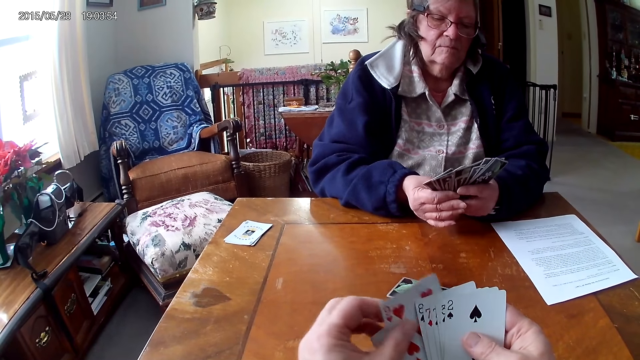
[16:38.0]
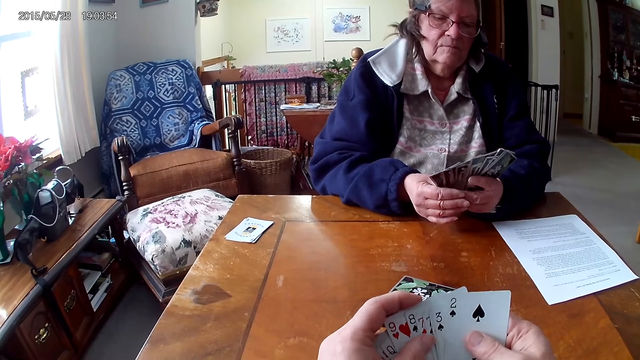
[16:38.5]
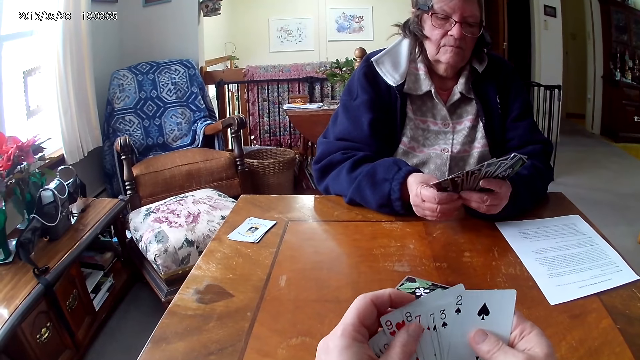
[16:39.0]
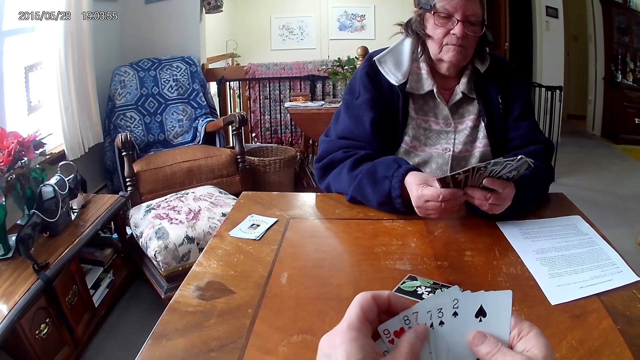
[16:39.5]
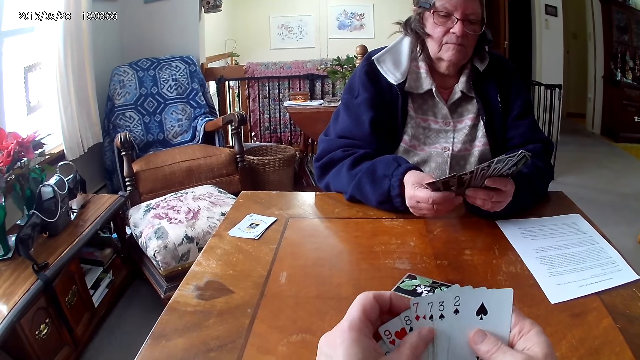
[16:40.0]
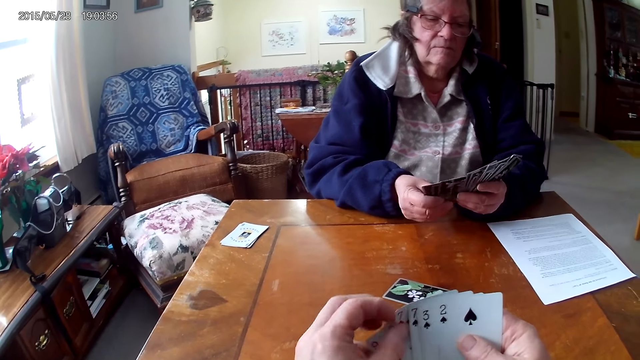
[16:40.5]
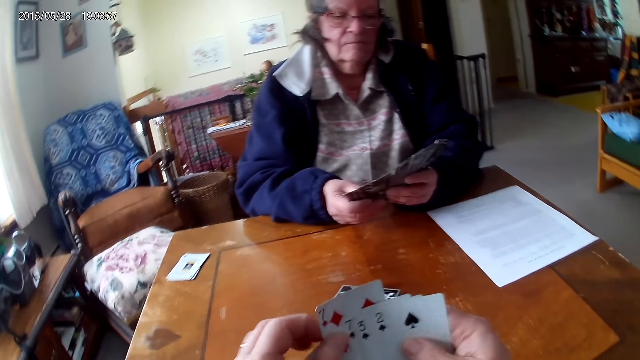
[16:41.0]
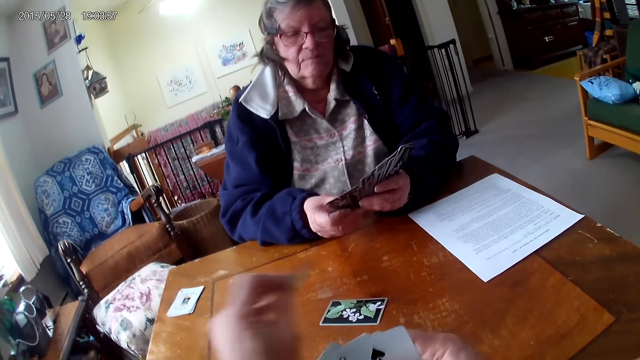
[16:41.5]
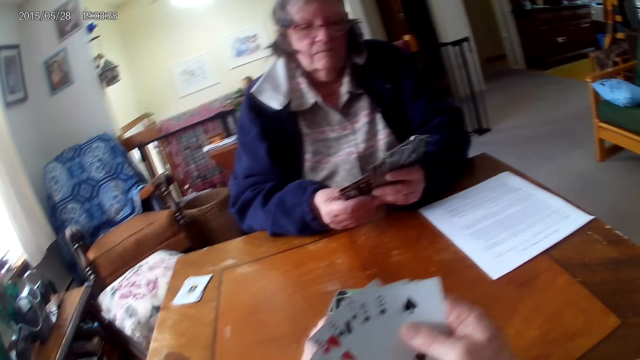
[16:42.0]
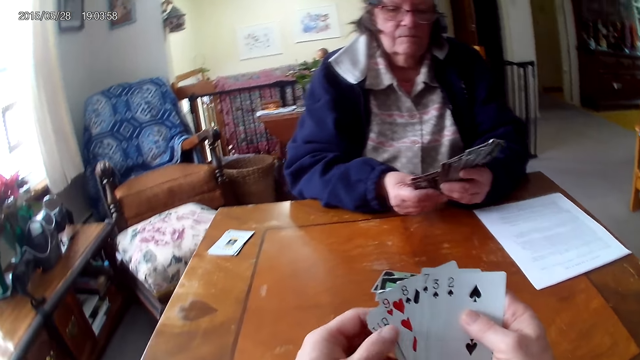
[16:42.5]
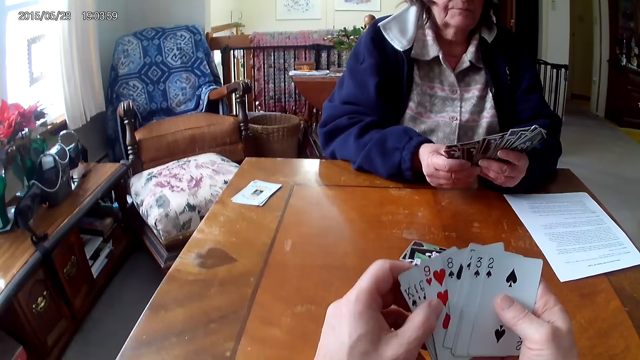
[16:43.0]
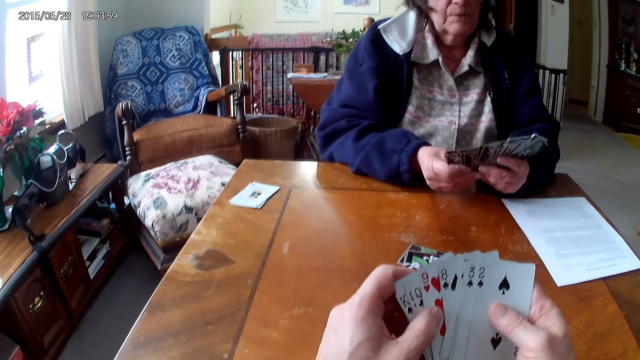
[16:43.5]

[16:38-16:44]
The camera wearer throws a card on the table. A woman arranges cards.

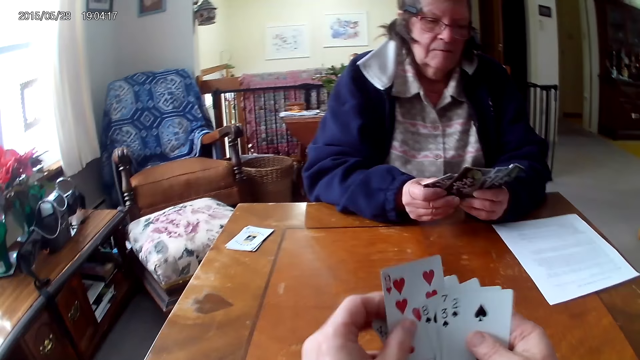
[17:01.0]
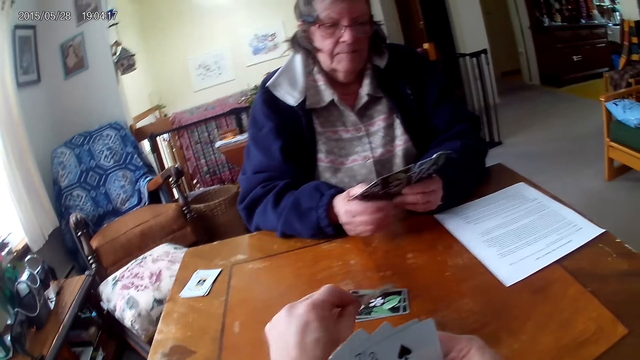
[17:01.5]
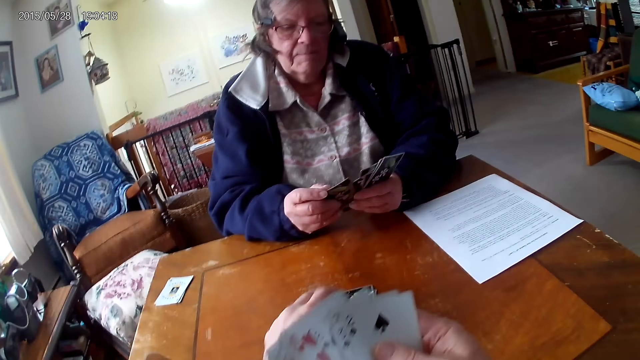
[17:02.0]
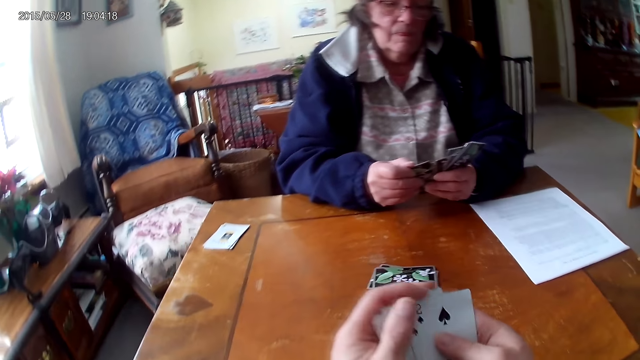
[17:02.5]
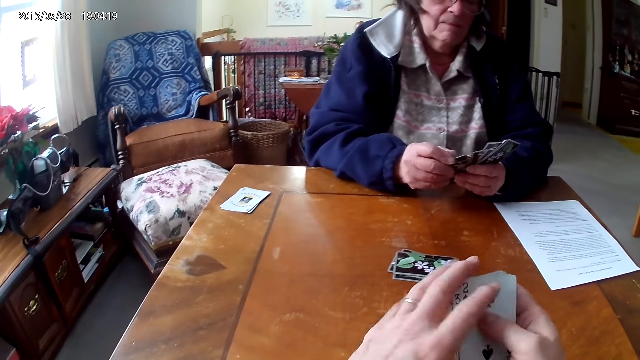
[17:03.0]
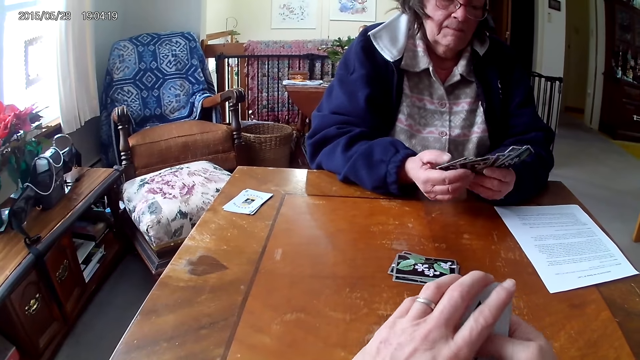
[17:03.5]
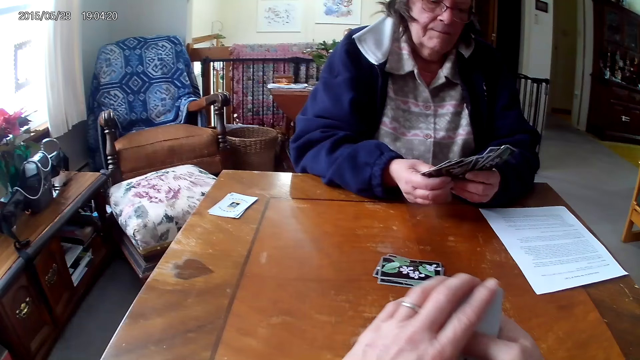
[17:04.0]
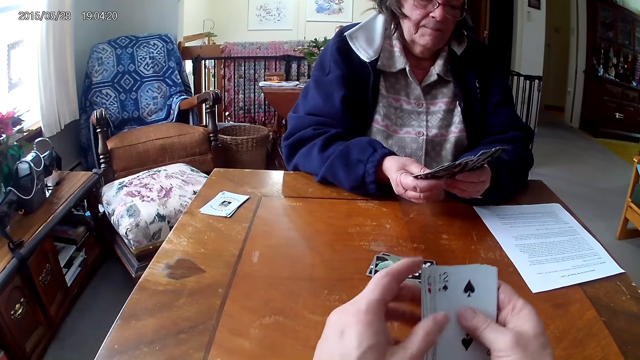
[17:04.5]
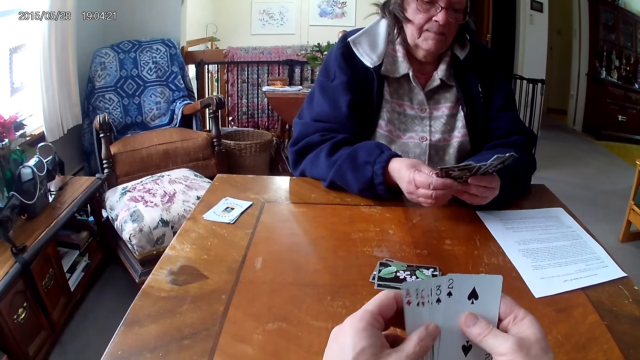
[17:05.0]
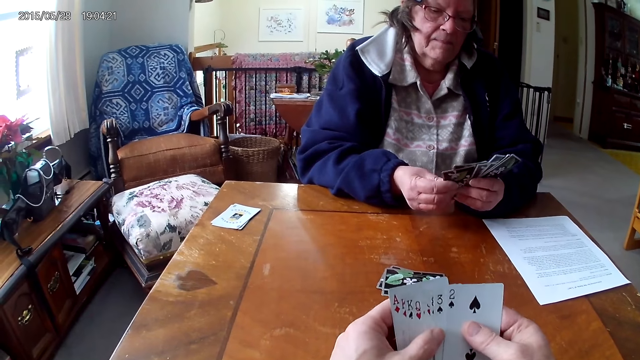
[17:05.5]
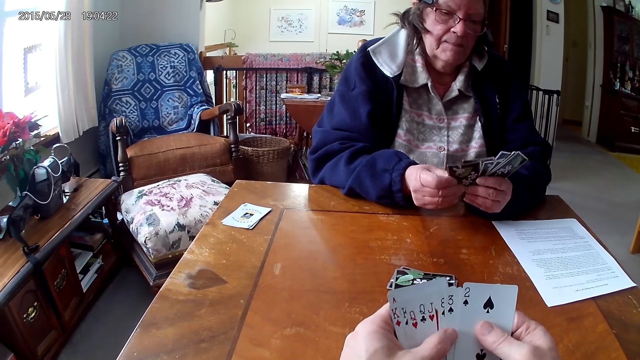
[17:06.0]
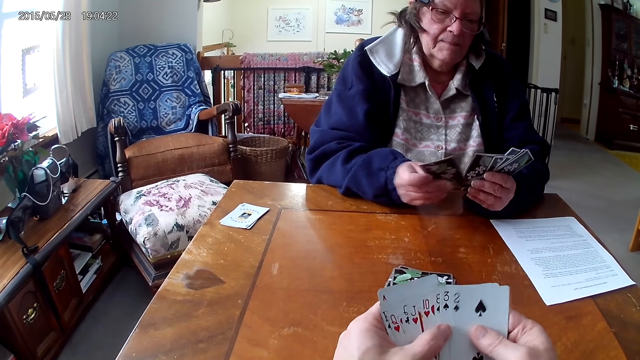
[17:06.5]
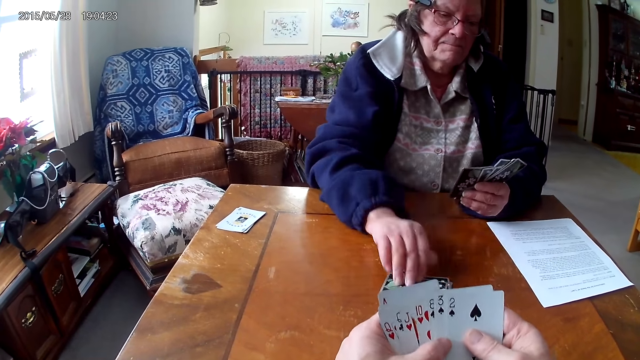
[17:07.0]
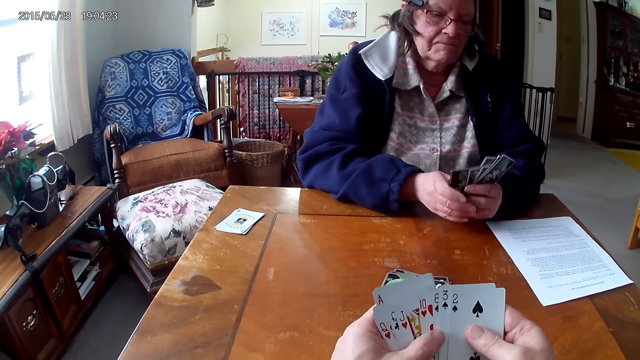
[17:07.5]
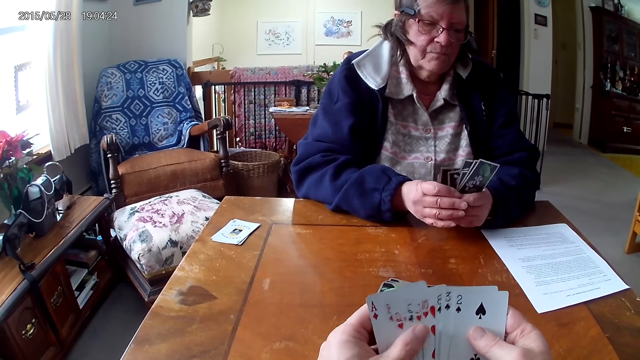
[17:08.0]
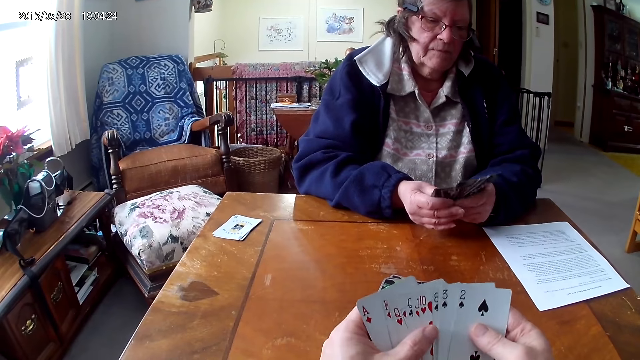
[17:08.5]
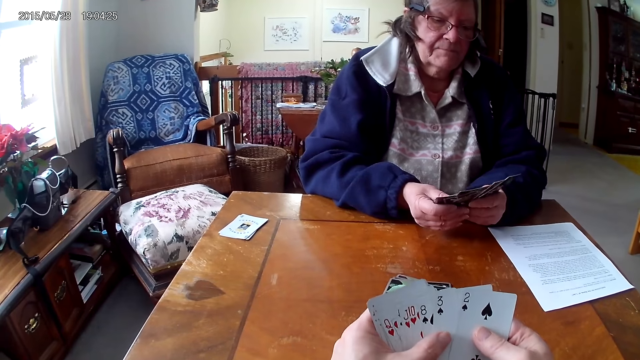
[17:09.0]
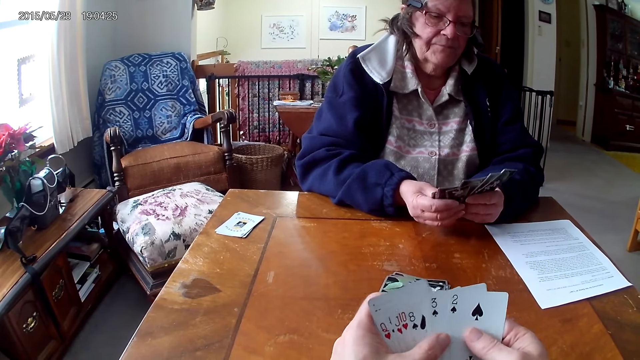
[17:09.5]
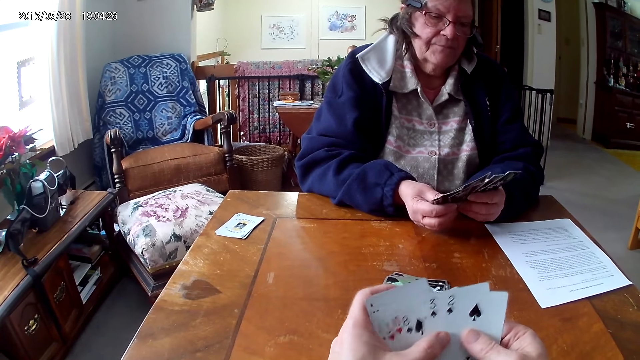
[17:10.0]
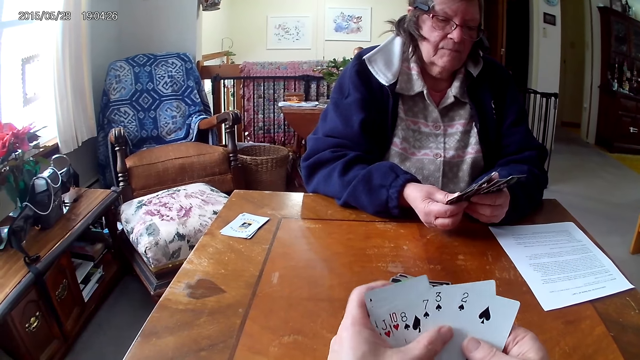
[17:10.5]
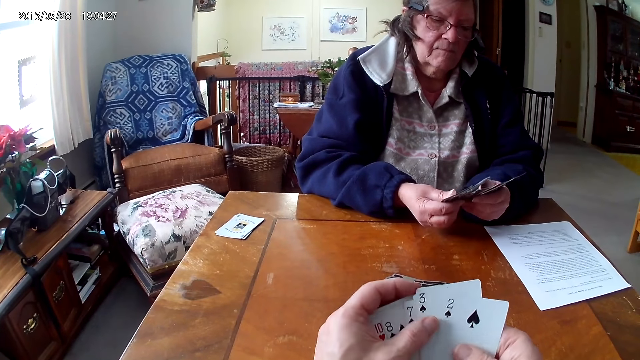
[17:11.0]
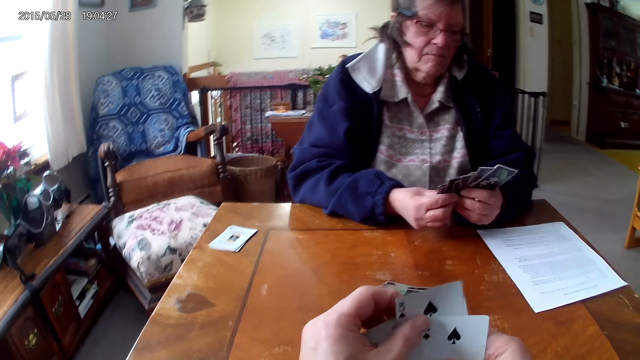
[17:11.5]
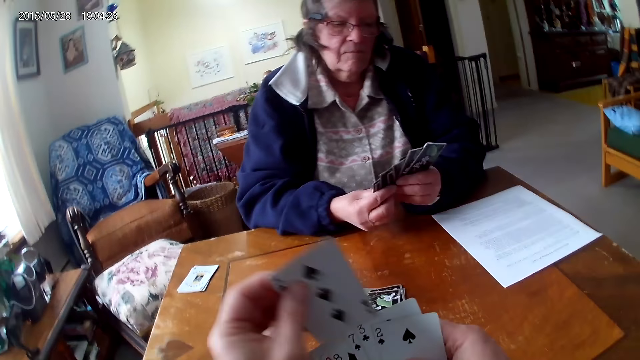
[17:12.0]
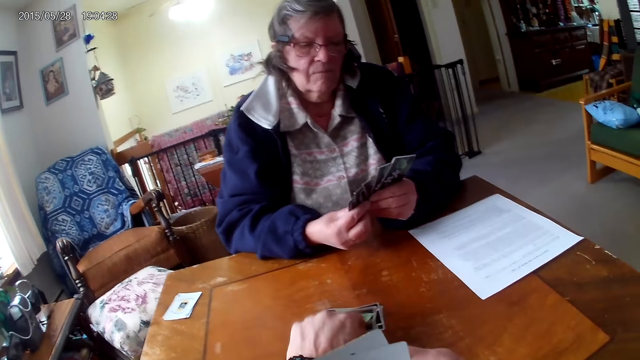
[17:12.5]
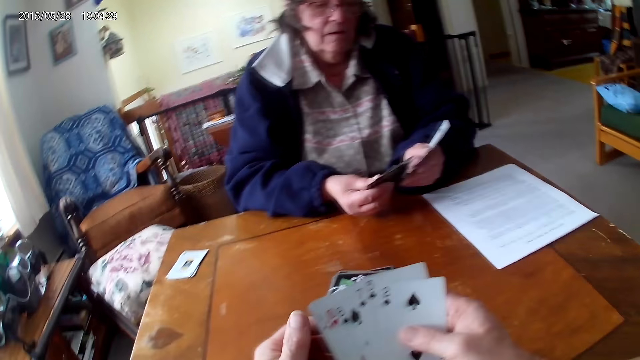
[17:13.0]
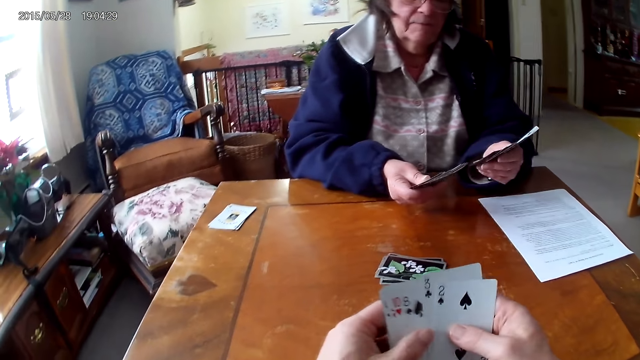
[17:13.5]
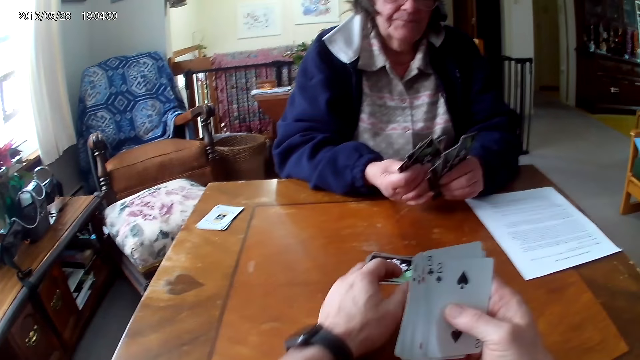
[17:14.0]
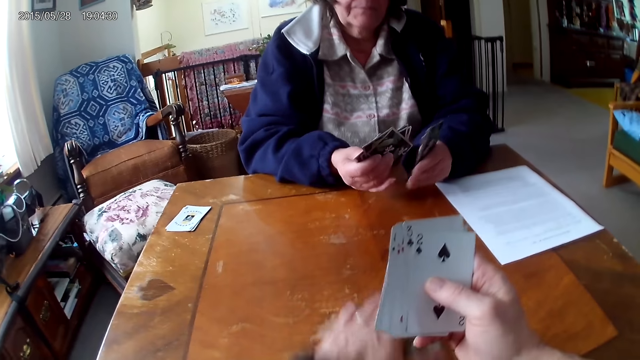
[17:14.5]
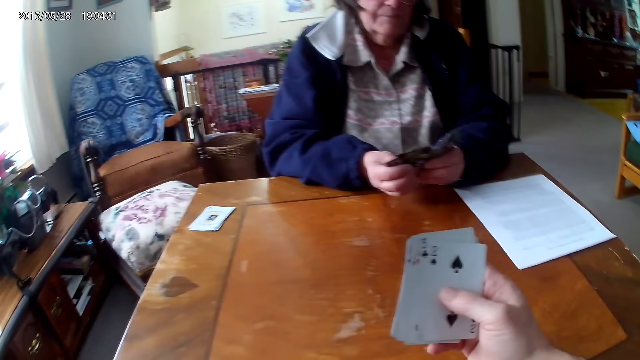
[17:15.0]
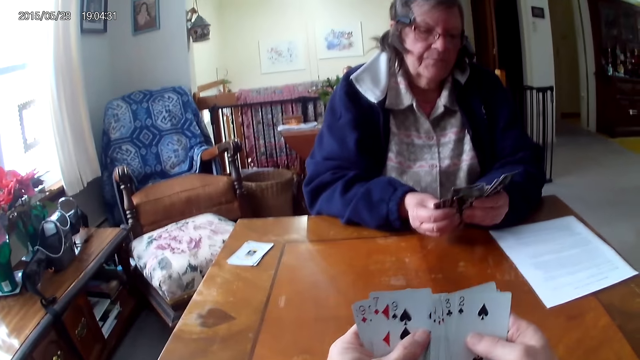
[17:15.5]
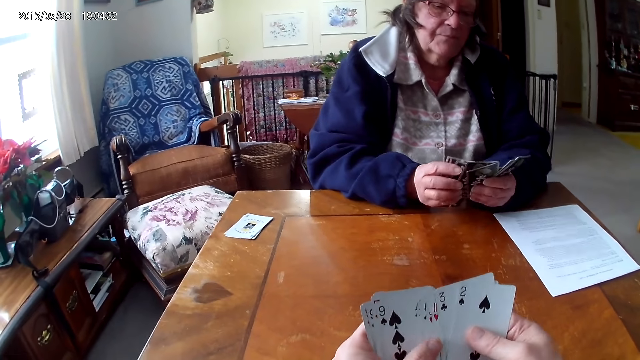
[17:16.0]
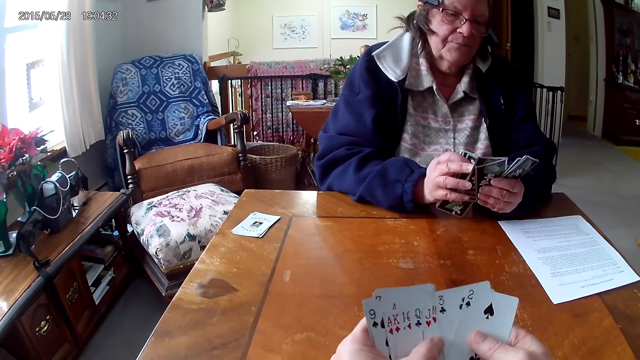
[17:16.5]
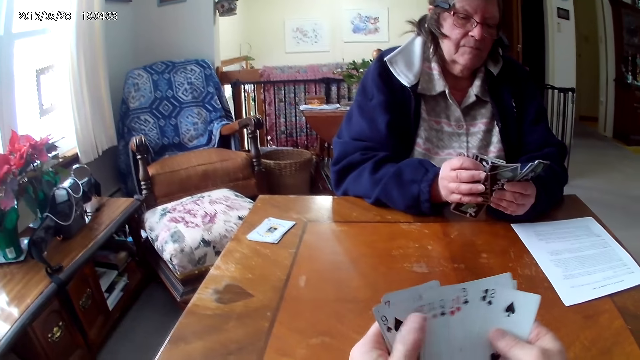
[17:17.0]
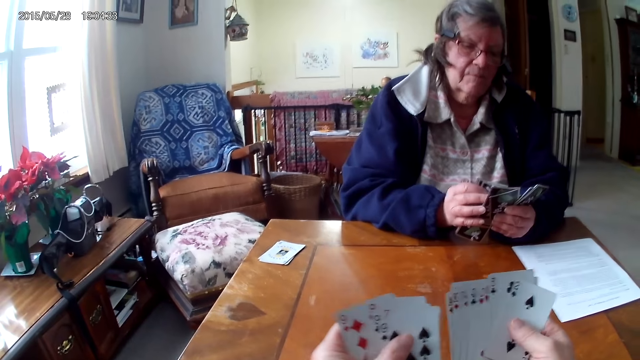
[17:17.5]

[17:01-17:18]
The camera wearer throws a card on the table. A woman arranges cards. The woman throws a card on the table. The camera wearer arranges cards. They throw a card on the table. They pick cards. They arrange cards.
